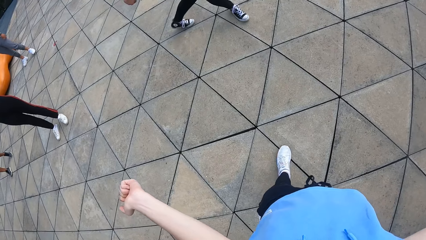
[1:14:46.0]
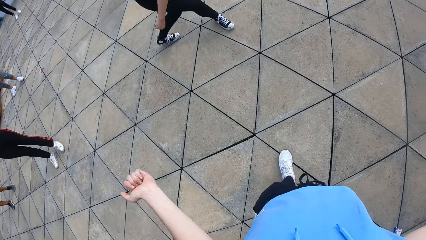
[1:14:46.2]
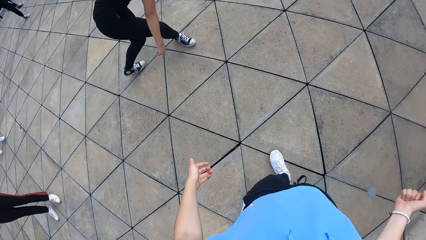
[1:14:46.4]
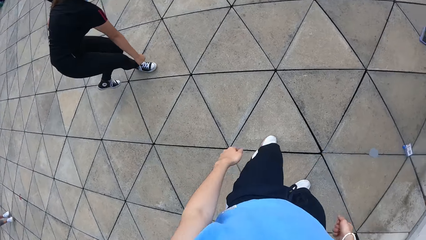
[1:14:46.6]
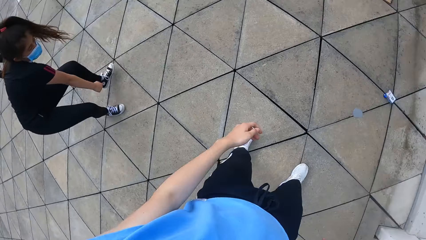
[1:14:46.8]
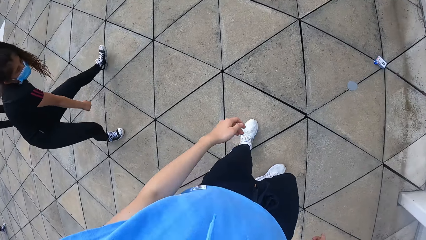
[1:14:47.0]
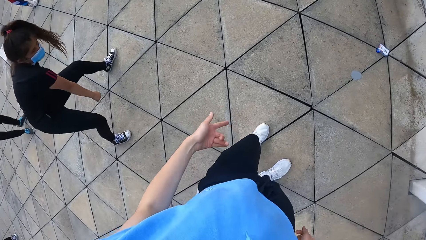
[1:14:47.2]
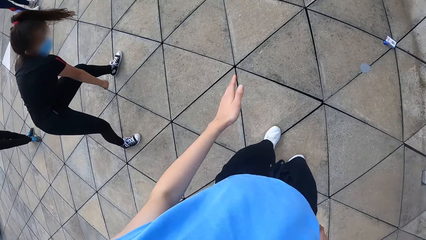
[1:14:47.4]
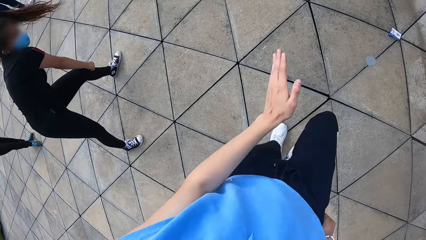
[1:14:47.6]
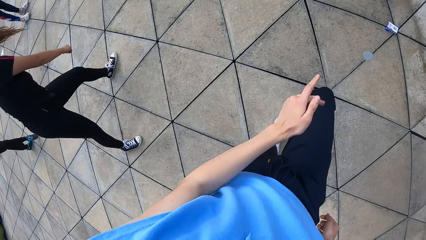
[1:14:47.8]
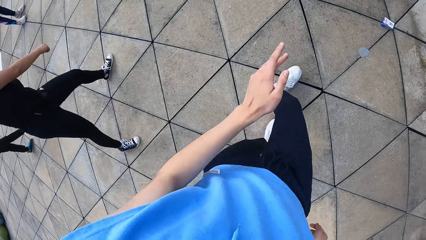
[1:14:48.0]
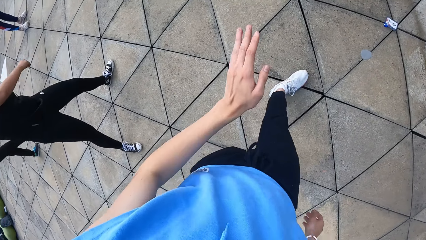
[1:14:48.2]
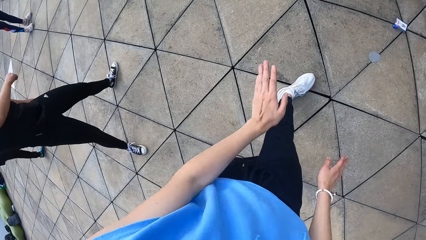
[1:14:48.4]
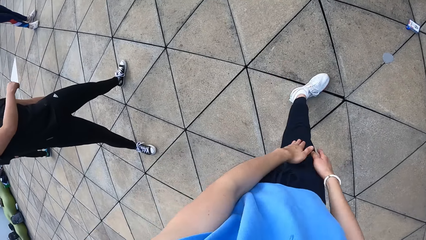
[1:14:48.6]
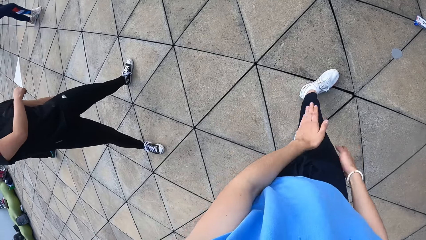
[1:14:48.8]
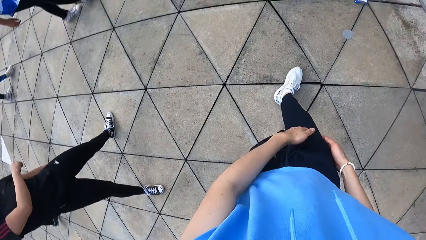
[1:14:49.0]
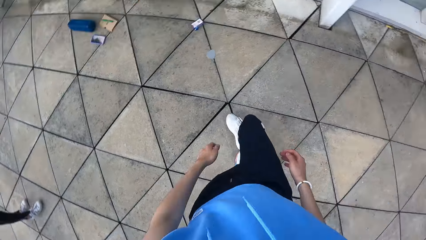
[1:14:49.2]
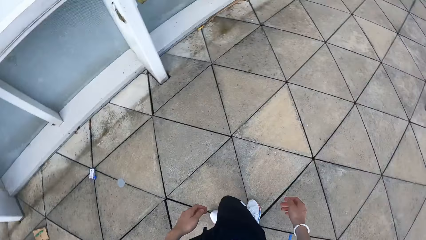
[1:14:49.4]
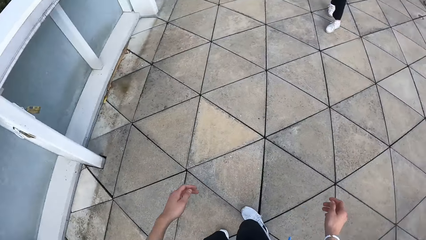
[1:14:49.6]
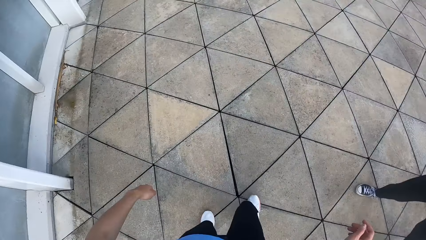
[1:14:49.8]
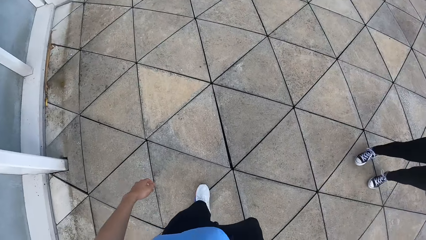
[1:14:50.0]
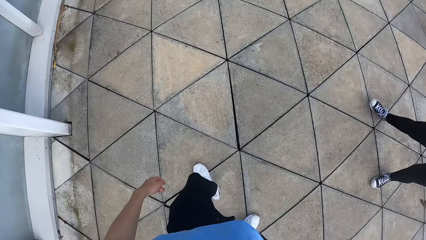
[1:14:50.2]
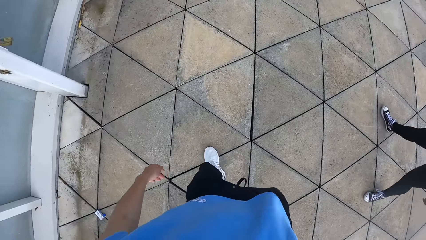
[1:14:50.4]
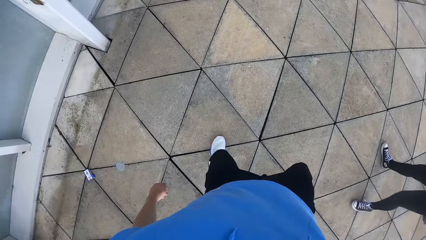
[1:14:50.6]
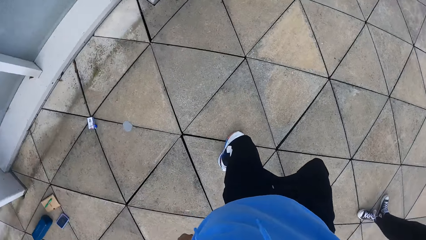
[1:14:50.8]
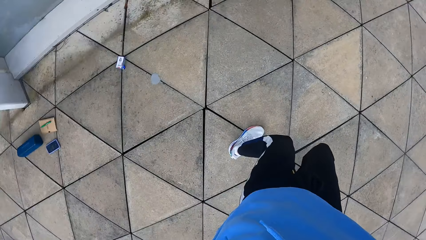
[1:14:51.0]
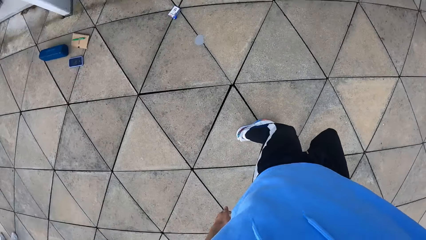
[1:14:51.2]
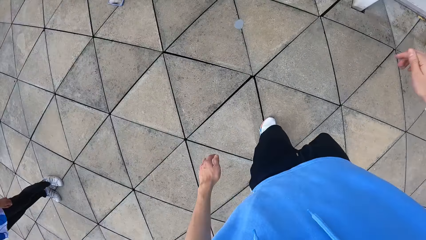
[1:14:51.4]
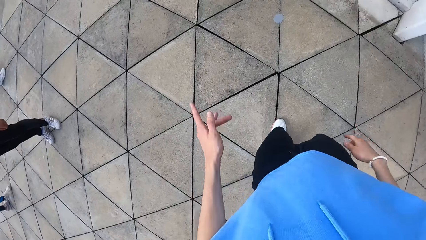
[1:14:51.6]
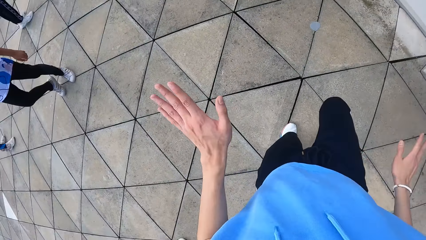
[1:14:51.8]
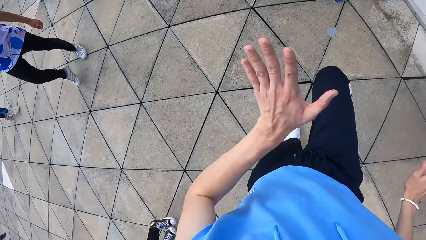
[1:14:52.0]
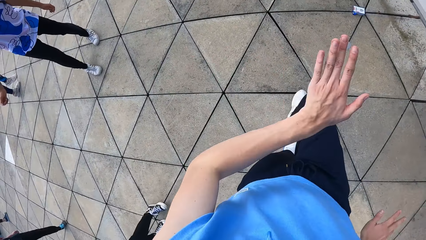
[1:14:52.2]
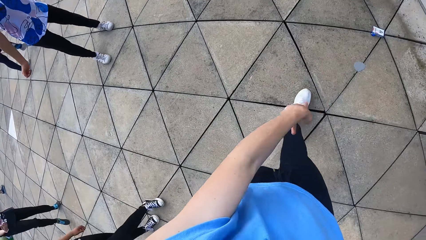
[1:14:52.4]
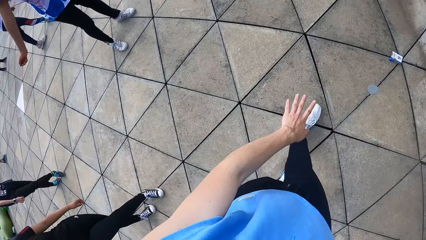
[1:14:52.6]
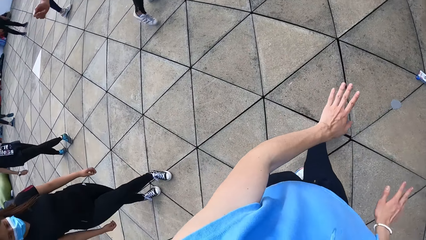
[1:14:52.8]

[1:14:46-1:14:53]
The camera wearer does dance moves.

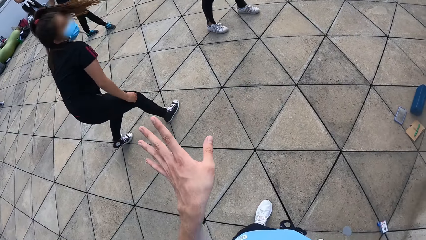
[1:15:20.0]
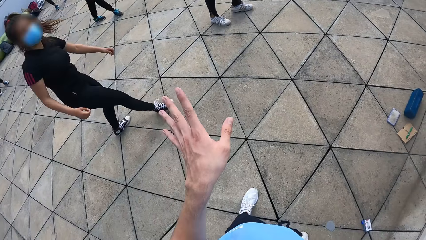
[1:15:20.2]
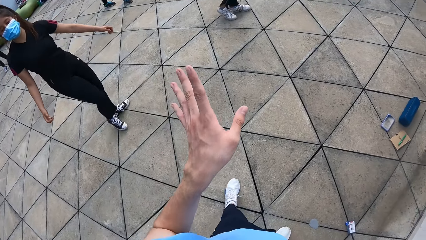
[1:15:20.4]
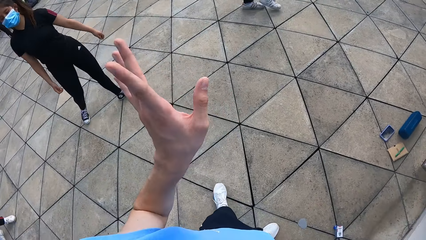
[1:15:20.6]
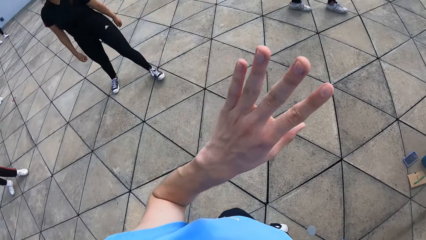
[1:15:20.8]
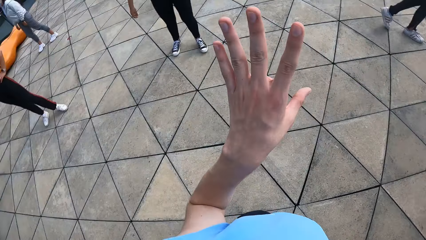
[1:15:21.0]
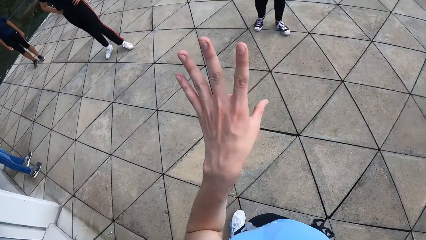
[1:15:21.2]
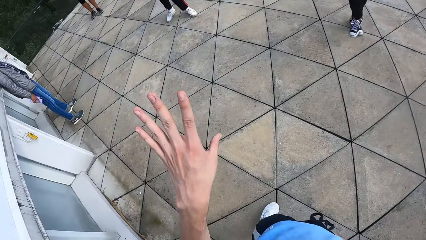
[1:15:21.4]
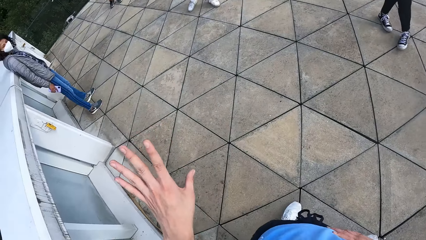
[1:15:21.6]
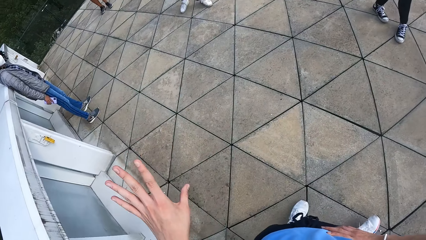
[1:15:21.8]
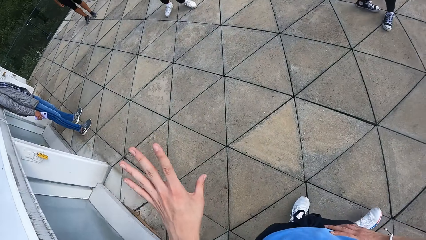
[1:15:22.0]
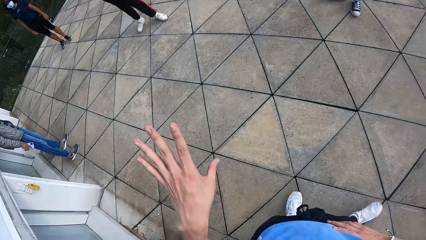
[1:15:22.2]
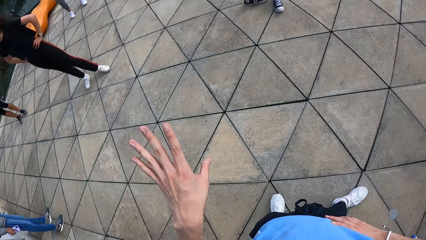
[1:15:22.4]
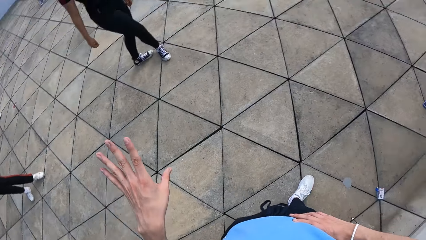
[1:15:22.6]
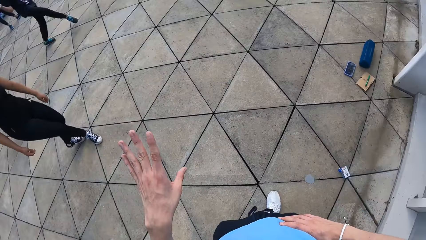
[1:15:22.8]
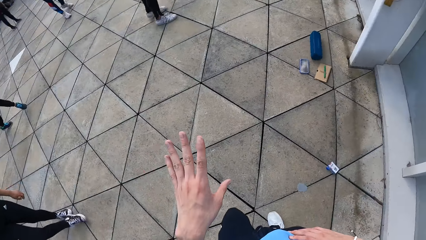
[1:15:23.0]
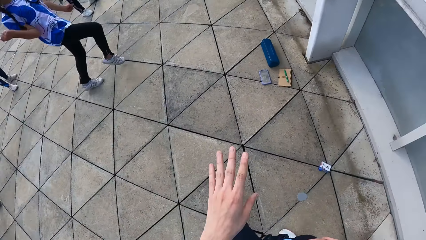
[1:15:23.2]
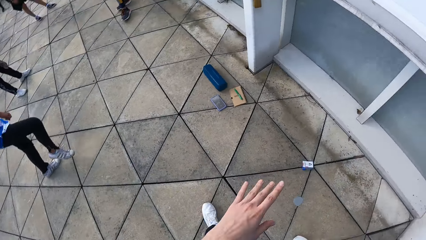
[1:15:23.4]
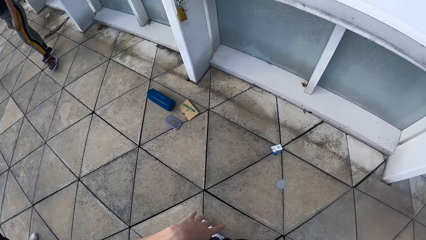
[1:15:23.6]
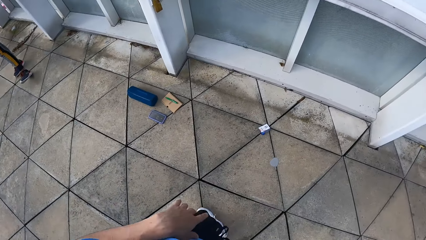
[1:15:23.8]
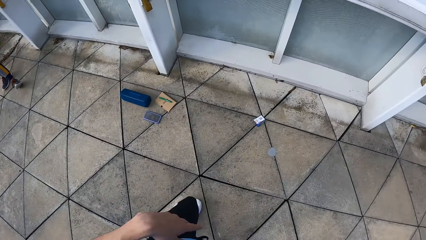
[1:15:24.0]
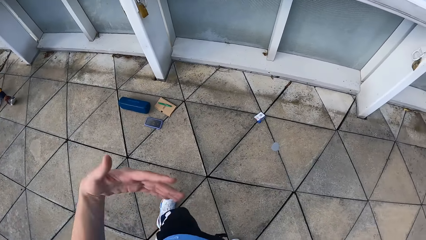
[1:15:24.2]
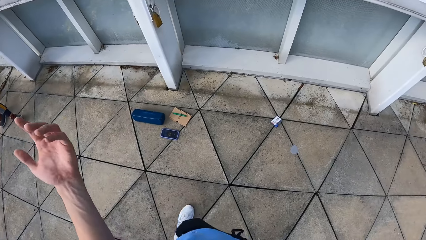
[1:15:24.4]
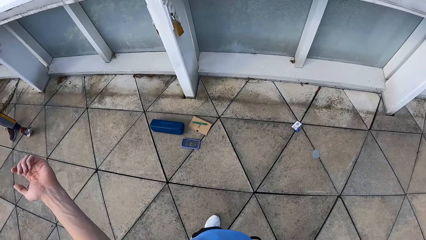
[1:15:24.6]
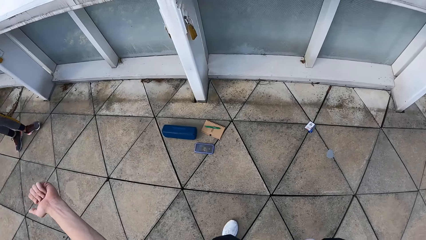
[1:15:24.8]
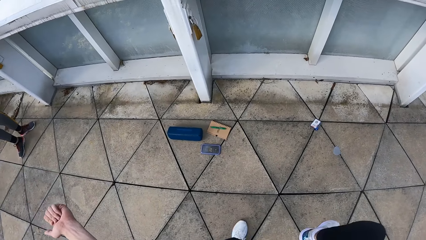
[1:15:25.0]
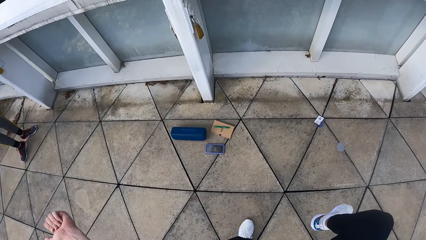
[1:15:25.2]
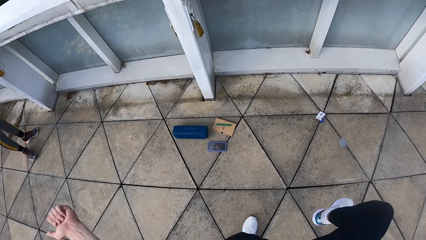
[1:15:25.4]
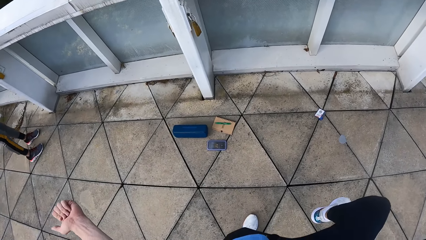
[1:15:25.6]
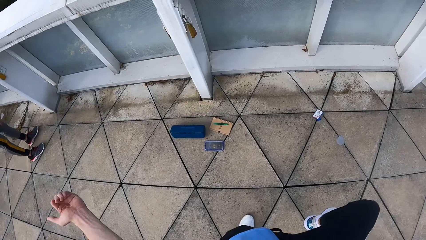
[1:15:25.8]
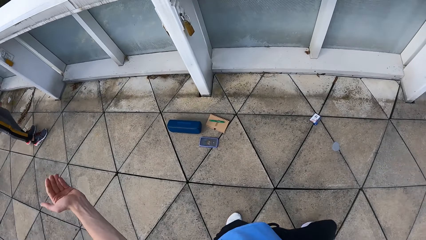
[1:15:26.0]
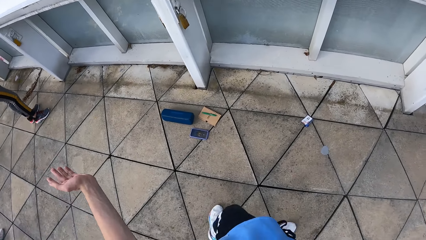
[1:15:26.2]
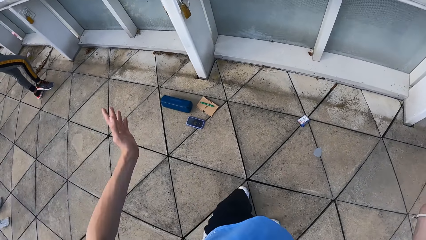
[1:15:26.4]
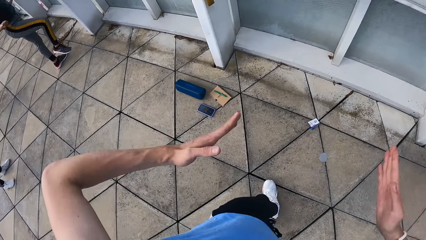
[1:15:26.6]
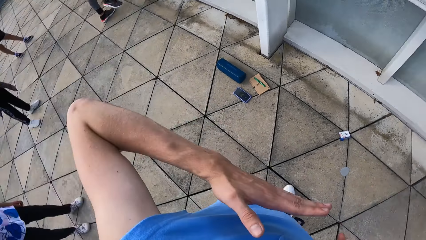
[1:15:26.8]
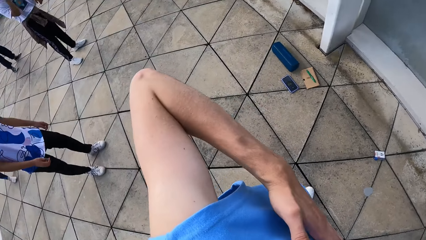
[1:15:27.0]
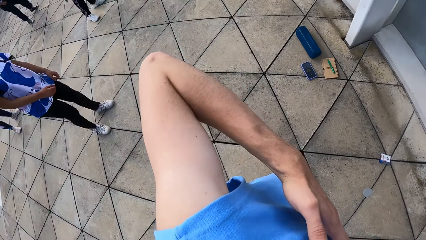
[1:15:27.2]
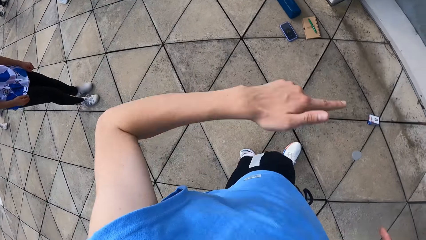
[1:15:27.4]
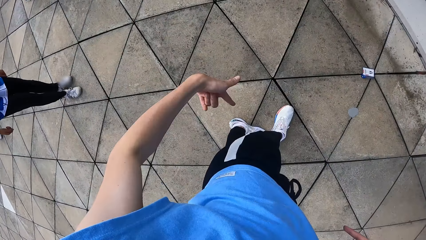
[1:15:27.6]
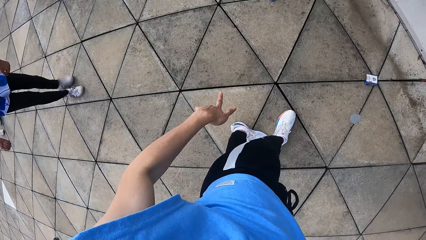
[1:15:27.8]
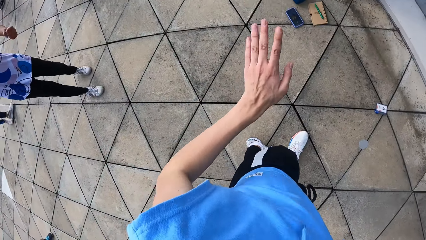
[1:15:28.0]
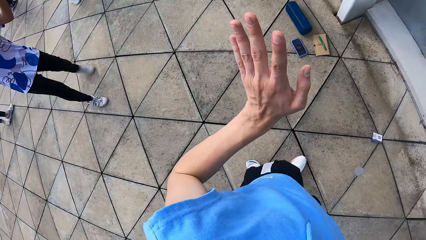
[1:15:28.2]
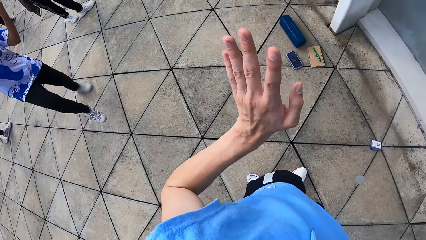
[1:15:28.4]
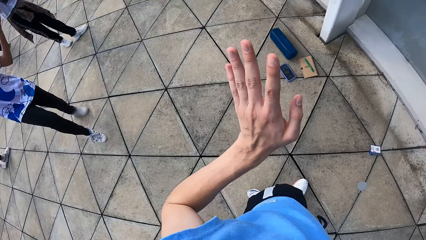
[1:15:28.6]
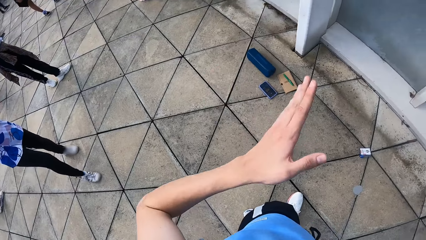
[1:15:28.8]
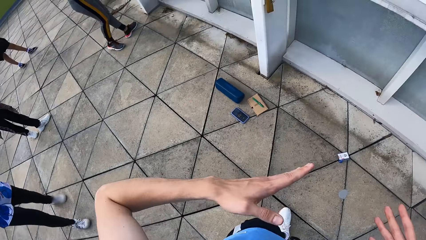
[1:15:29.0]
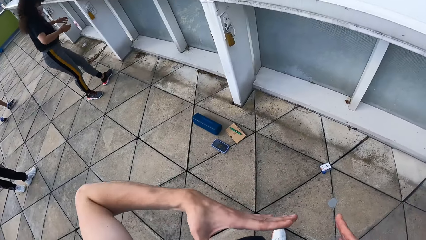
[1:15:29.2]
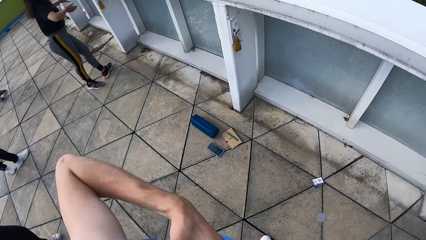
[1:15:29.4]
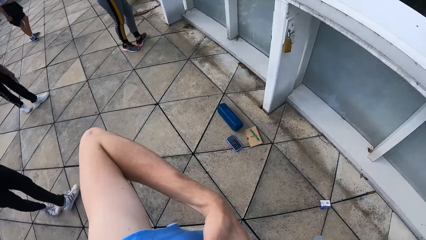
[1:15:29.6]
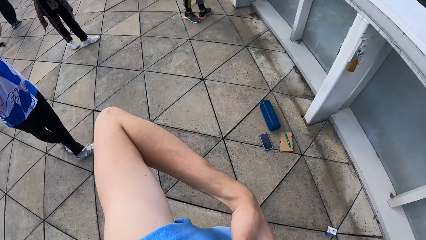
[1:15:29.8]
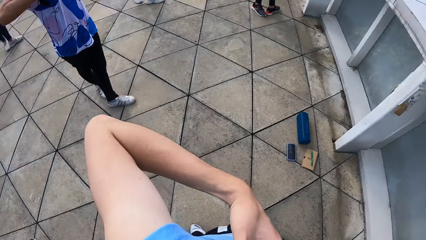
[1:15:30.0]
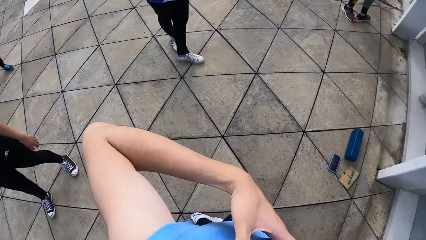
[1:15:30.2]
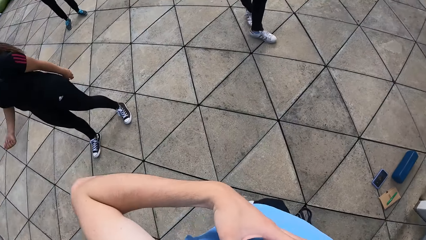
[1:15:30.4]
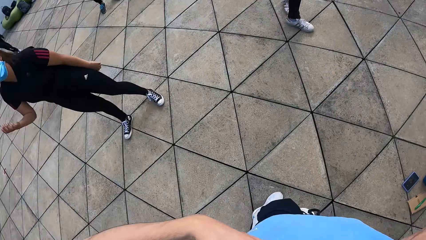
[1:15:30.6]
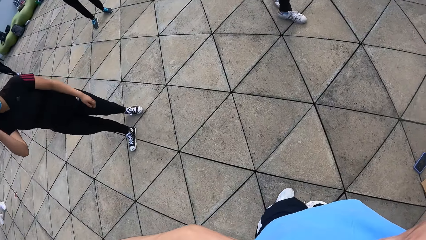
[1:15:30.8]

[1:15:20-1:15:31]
The camera wearer looks around the field. They do dance moves.
